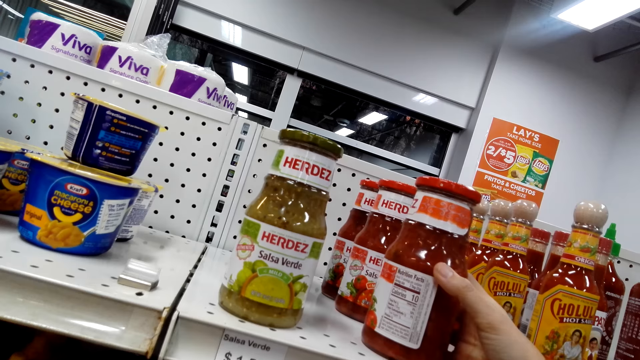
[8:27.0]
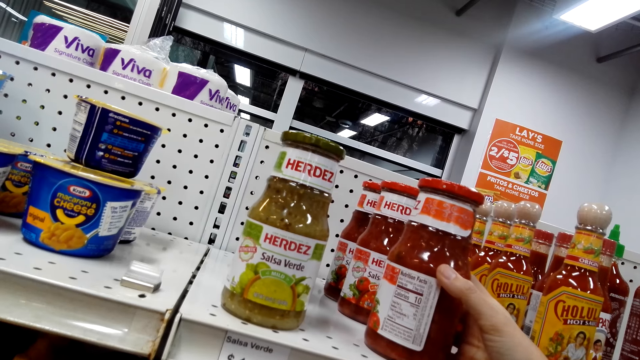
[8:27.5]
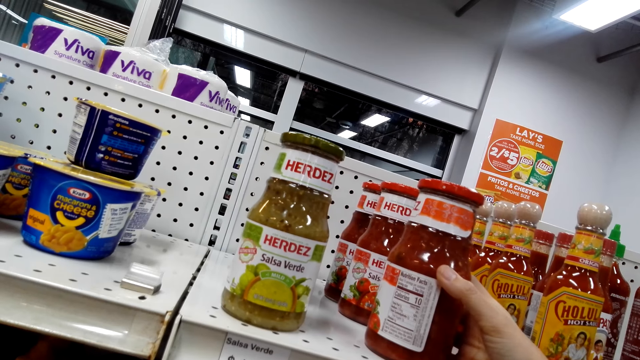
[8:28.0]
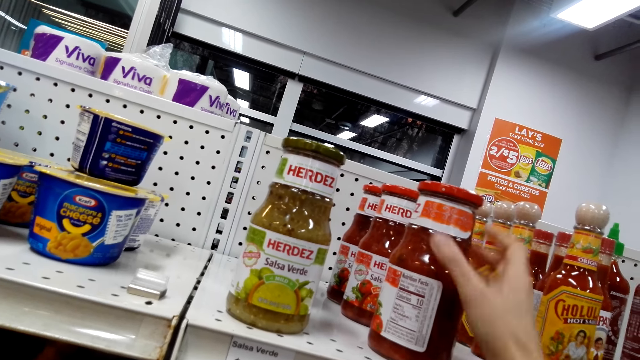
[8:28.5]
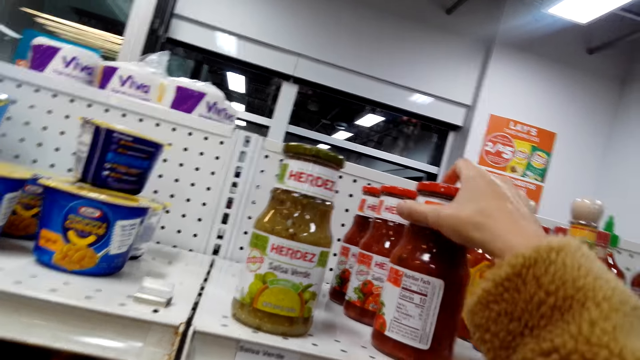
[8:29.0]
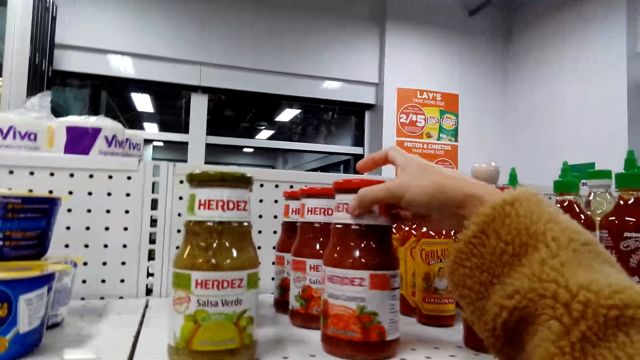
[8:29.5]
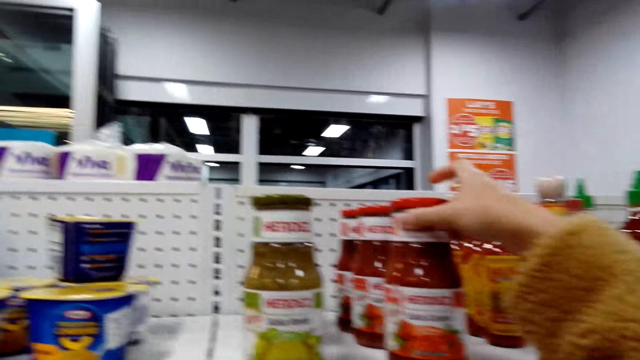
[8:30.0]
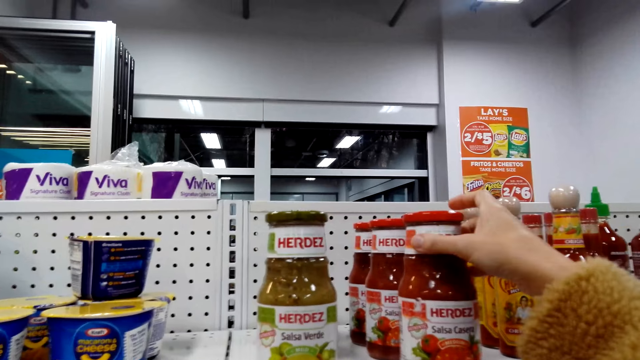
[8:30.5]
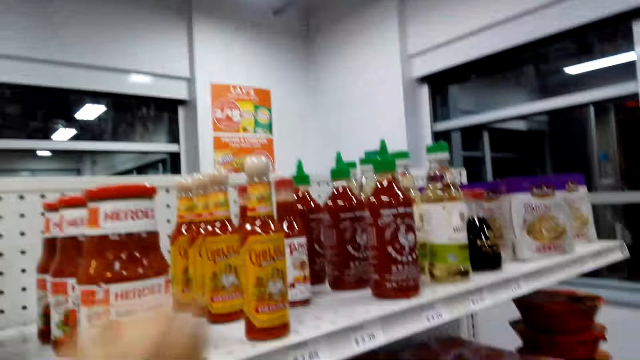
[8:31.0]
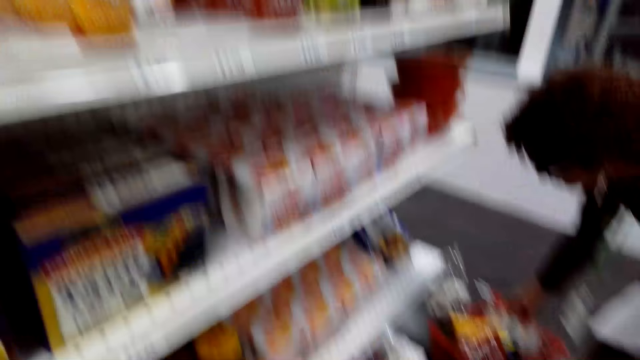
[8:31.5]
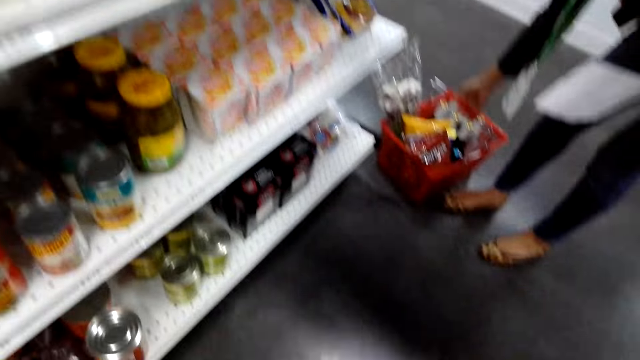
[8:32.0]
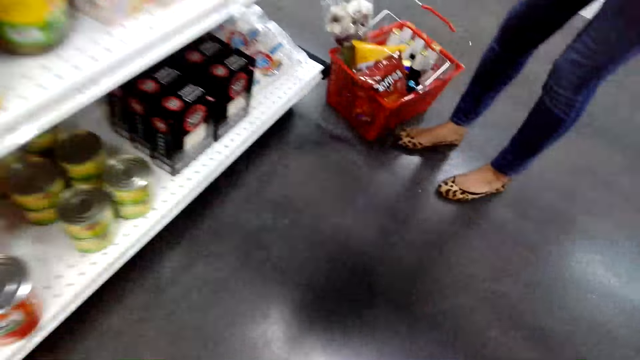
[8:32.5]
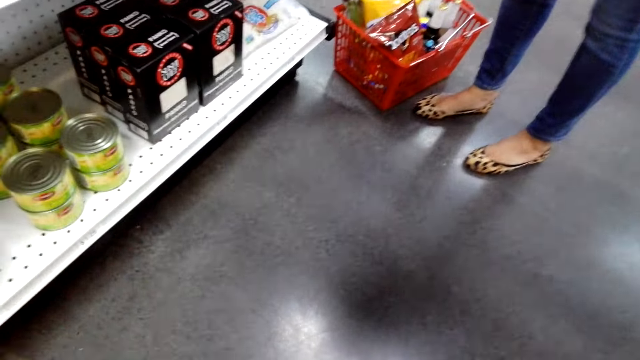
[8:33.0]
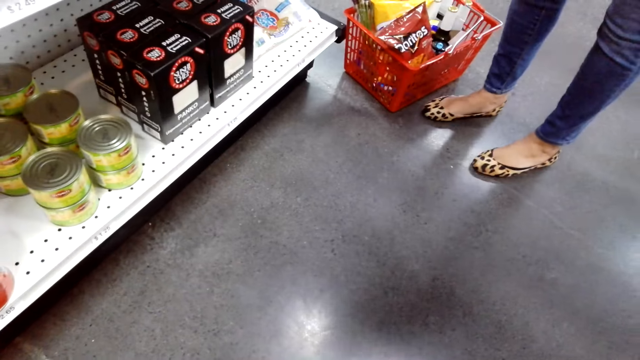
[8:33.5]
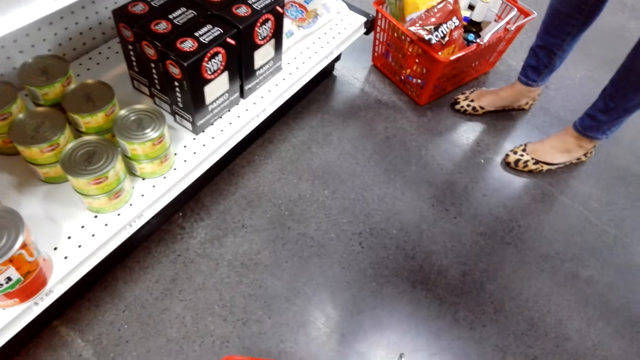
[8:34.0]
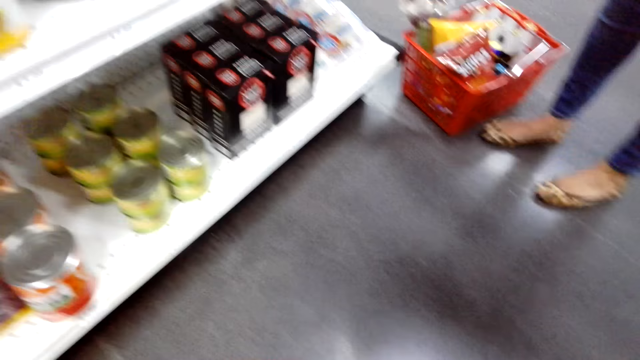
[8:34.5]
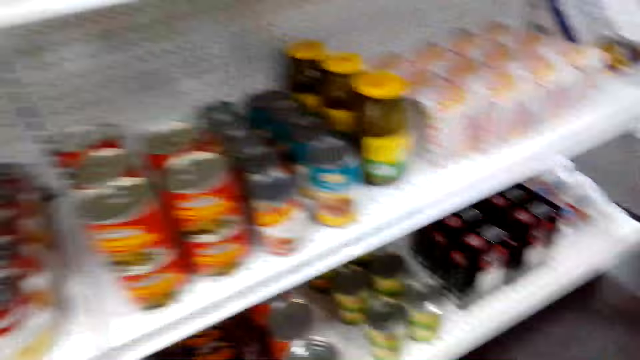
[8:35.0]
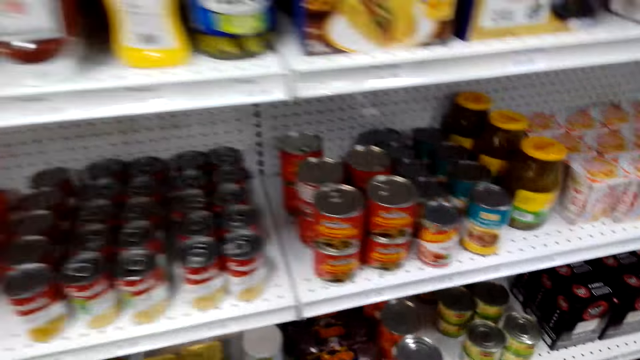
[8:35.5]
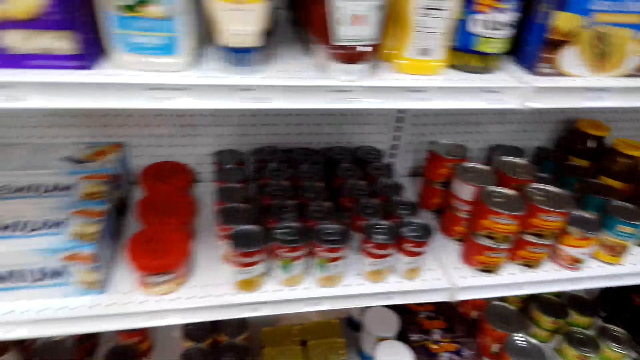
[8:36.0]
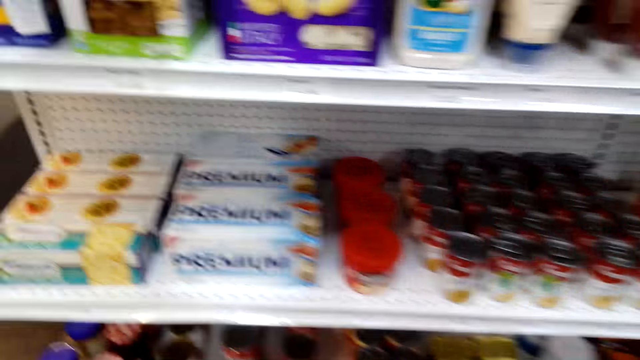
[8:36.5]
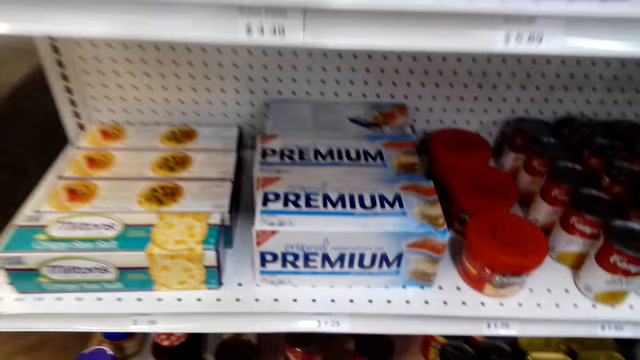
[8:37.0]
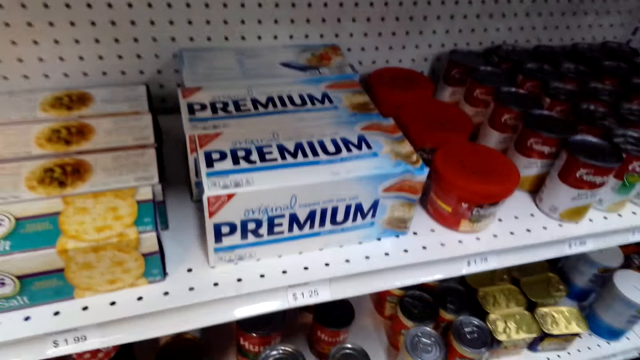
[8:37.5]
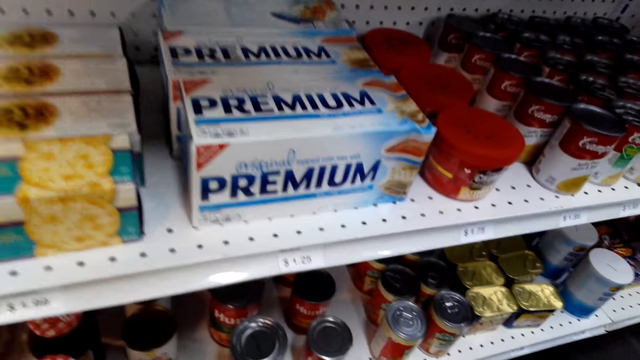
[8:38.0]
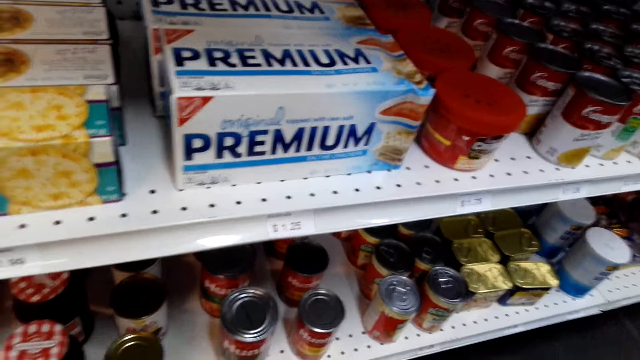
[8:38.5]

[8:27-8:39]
The camera wearer rotates the sauce.

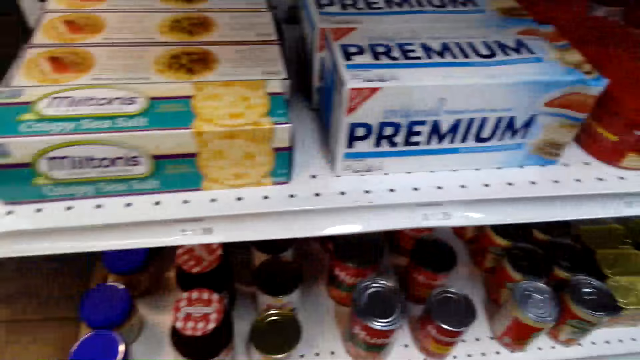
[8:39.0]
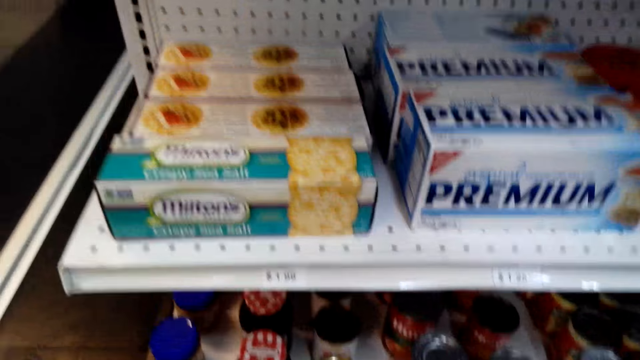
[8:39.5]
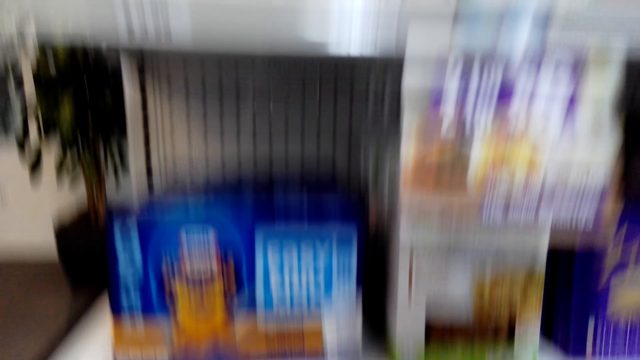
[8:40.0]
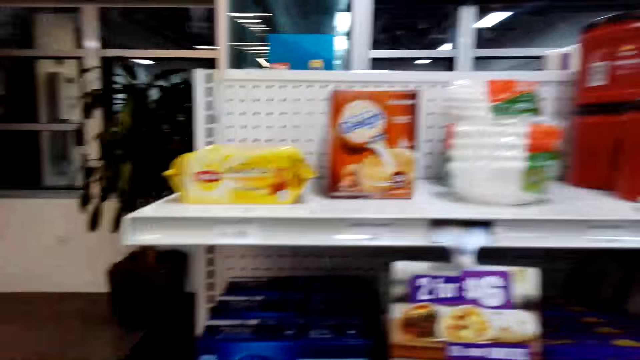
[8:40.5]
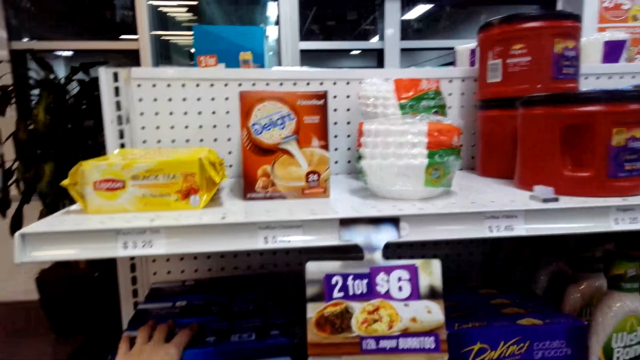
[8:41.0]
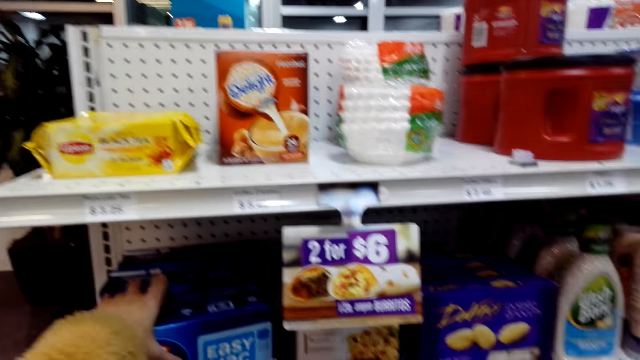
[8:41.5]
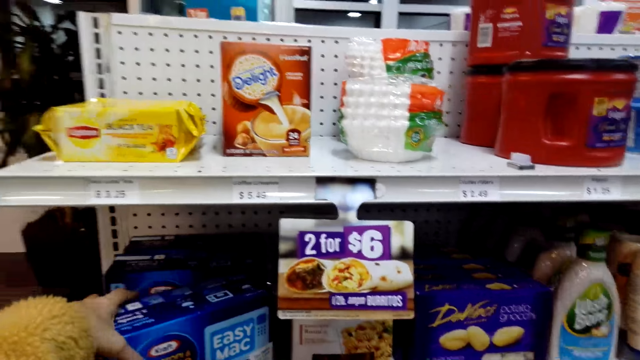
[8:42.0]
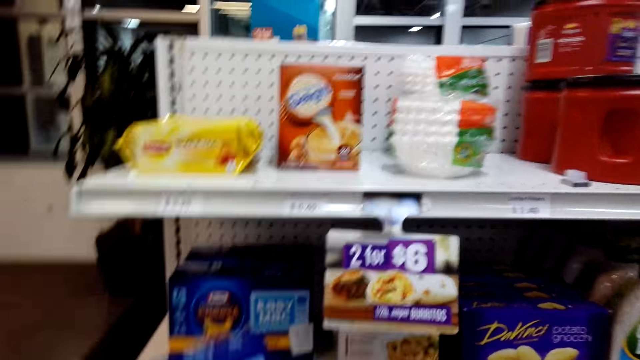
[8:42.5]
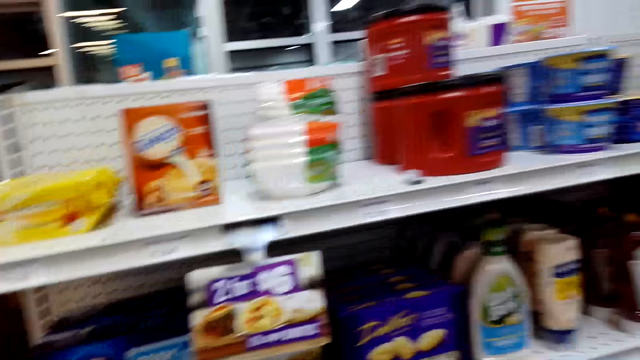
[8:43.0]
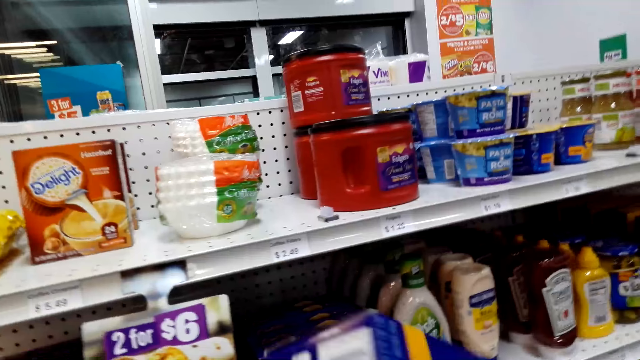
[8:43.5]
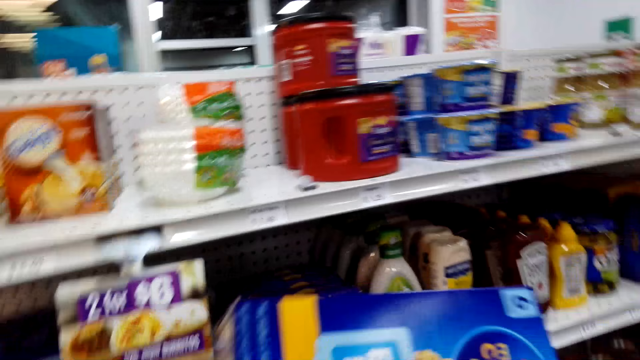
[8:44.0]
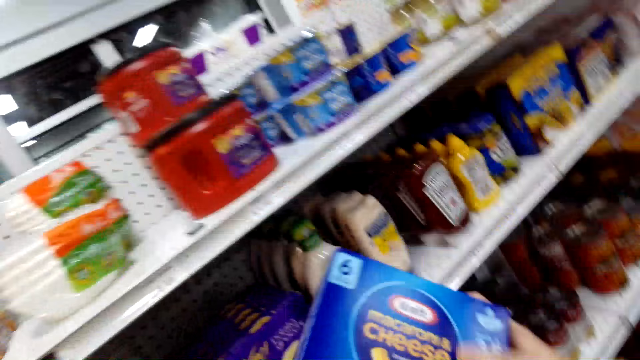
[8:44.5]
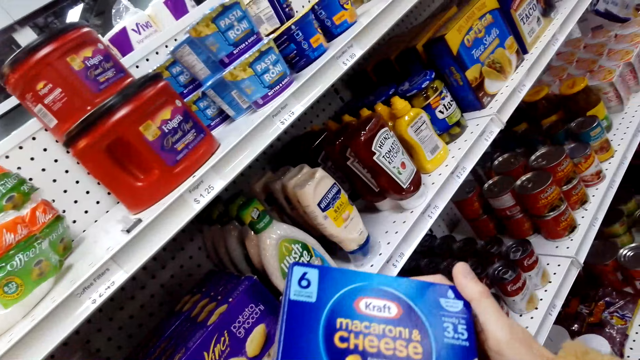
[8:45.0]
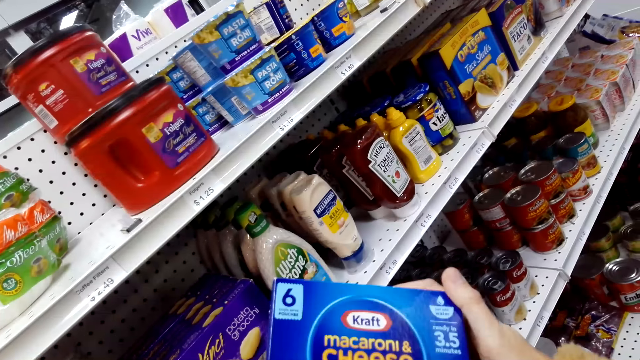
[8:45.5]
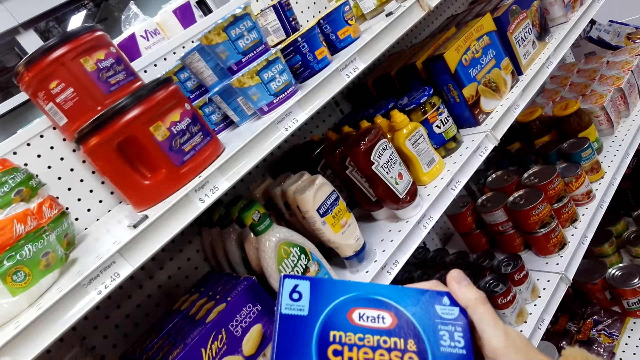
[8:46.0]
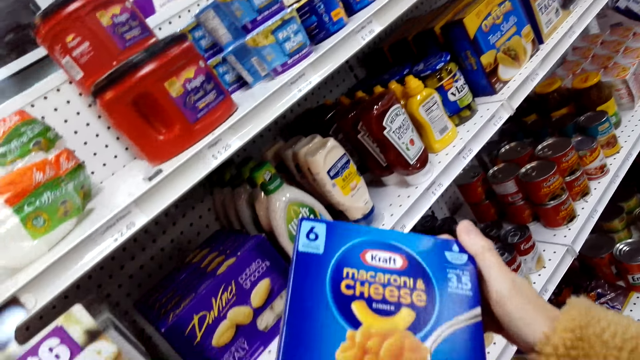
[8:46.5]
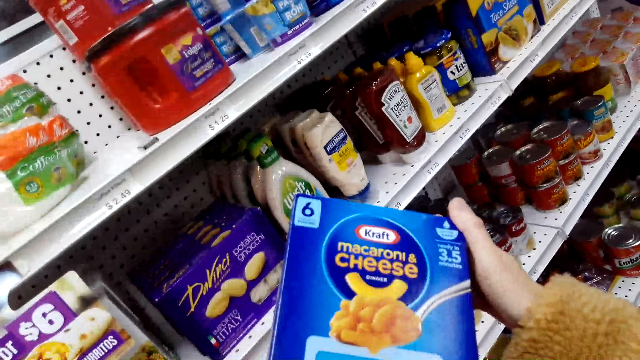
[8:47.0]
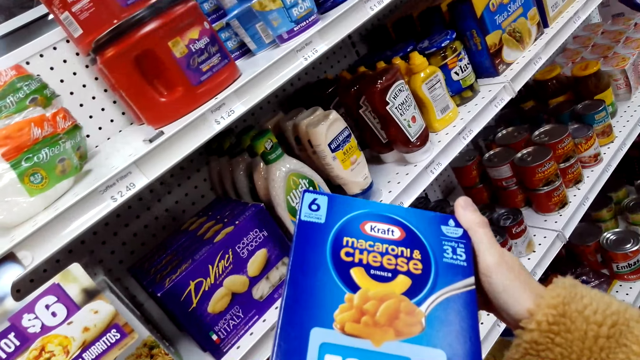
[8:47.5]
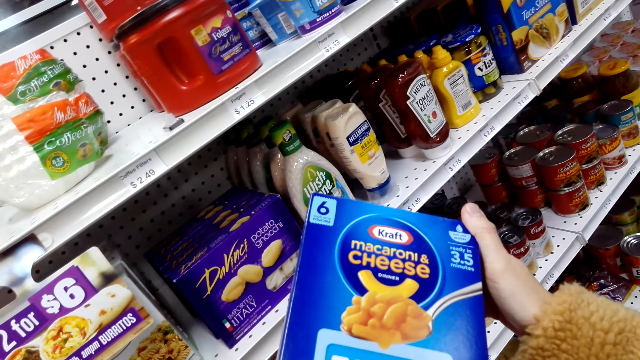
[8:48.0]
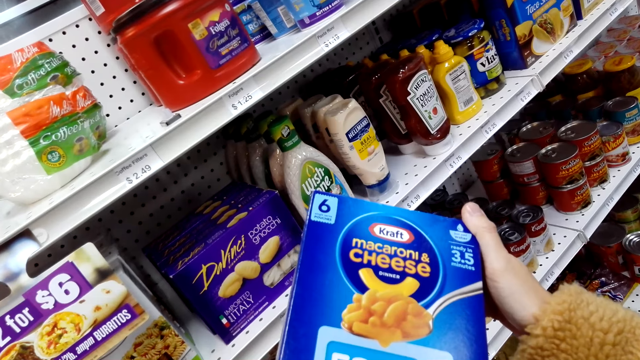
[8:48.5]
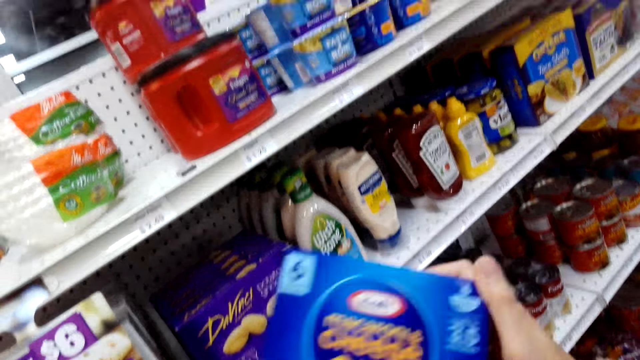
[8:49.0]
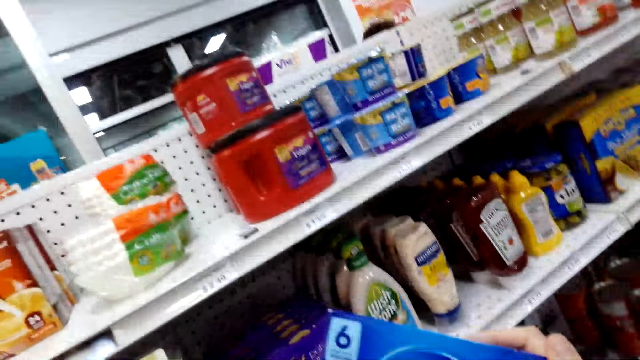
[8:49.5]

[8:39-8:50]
The camera wearer picks up a packet of macaroni. They look at the packet of macaroni.
